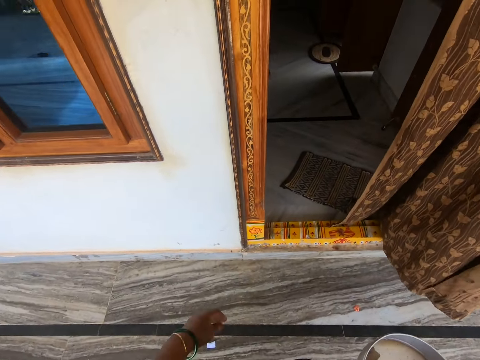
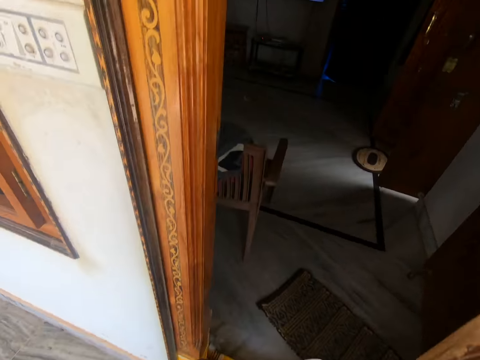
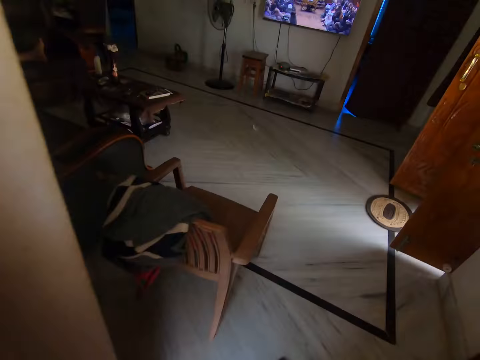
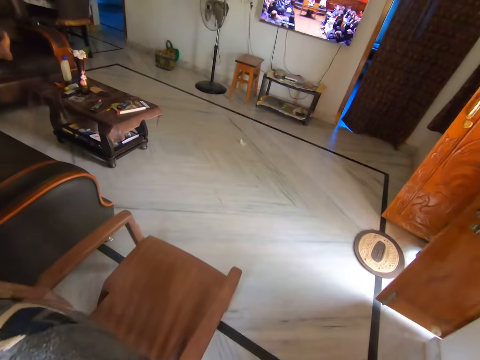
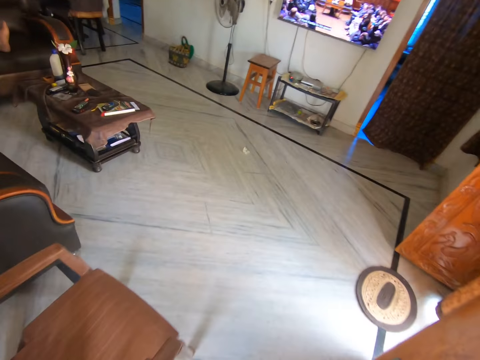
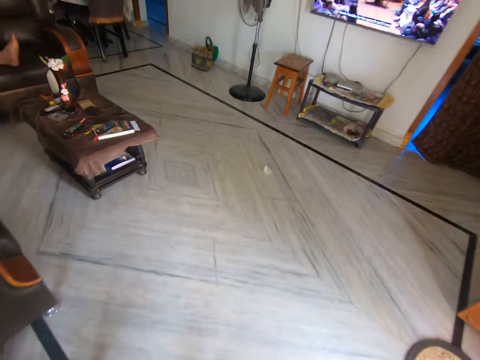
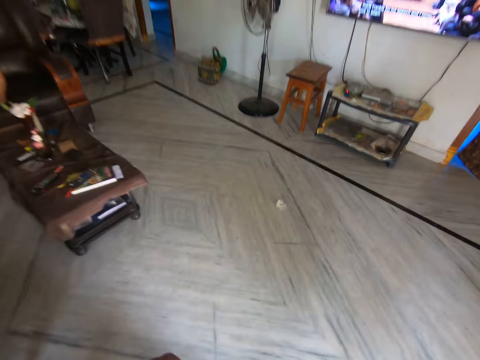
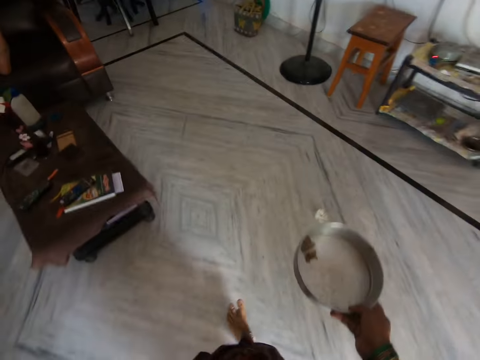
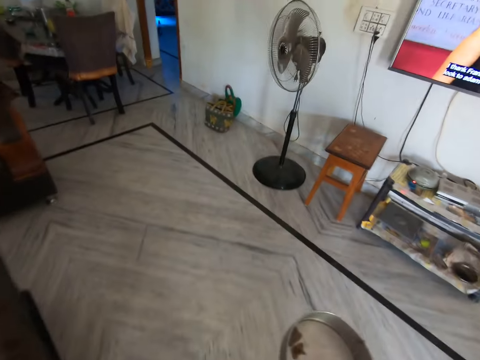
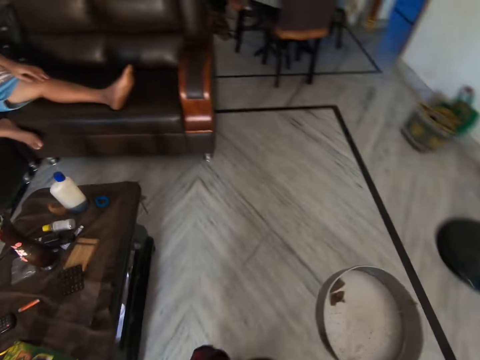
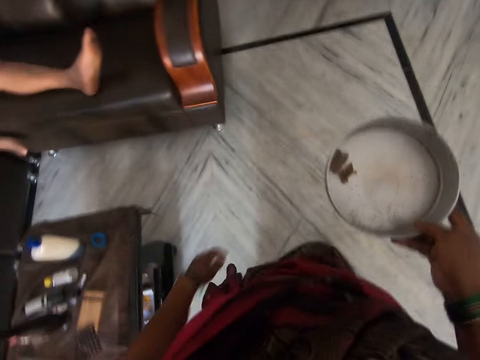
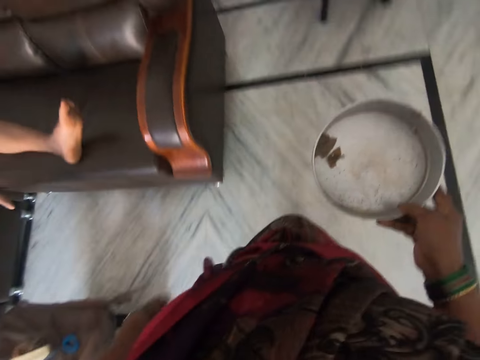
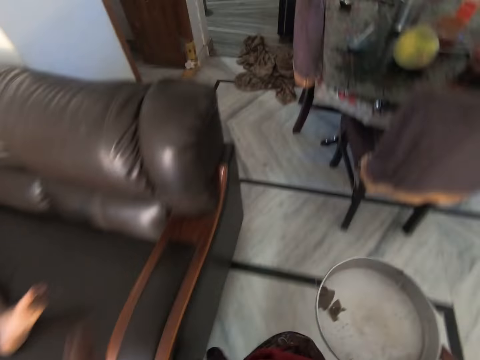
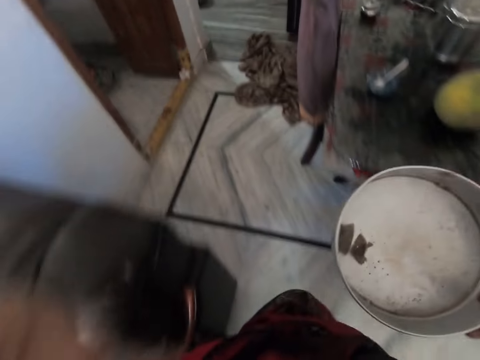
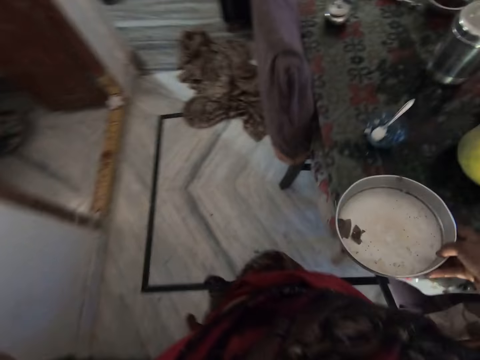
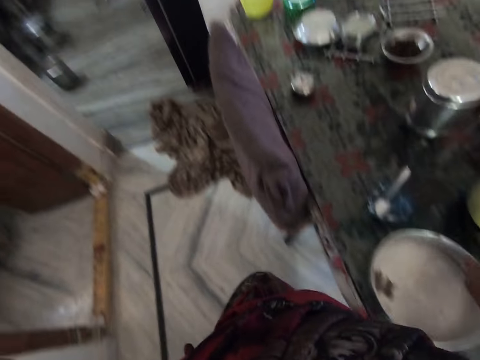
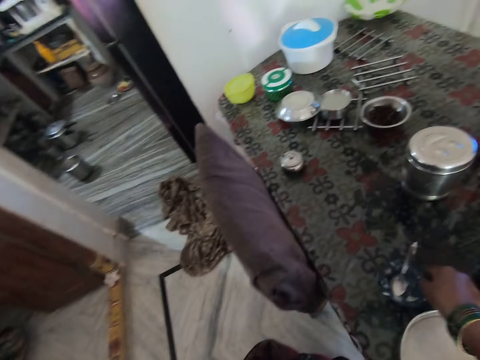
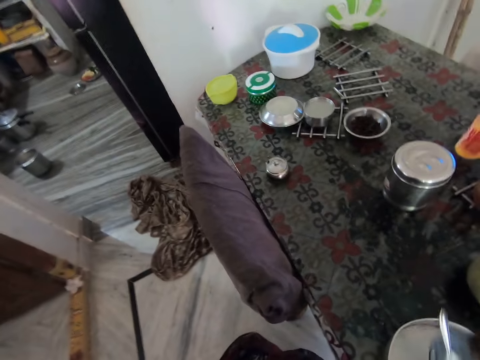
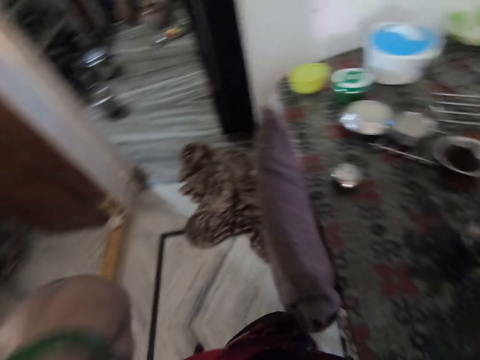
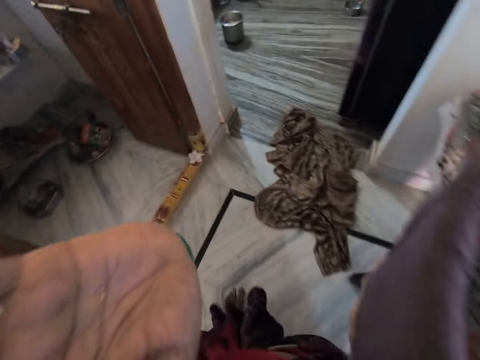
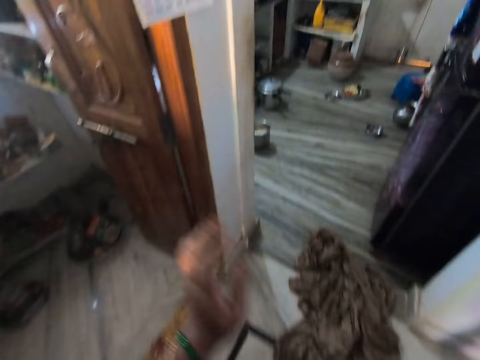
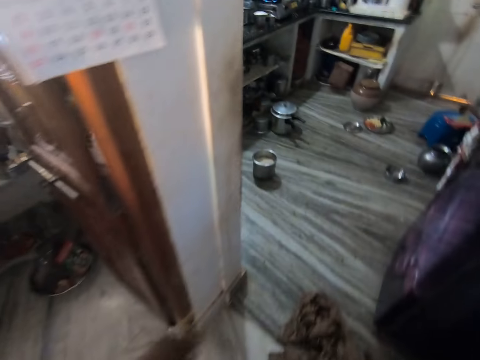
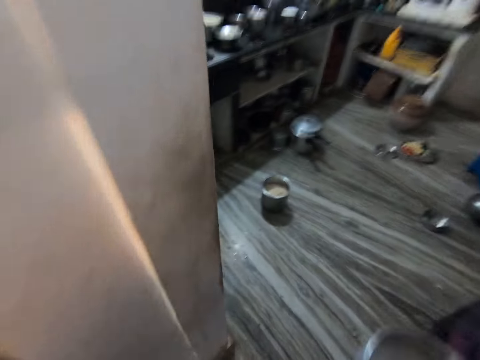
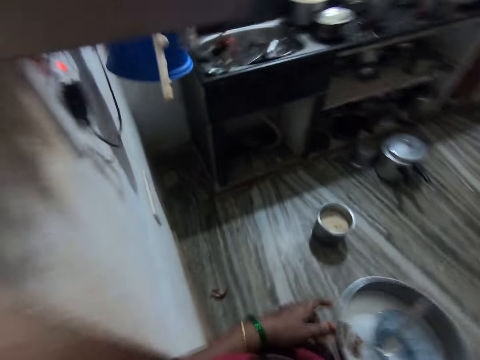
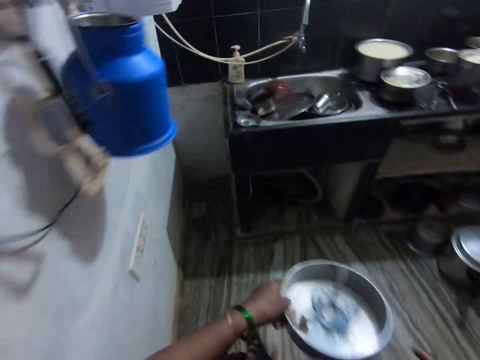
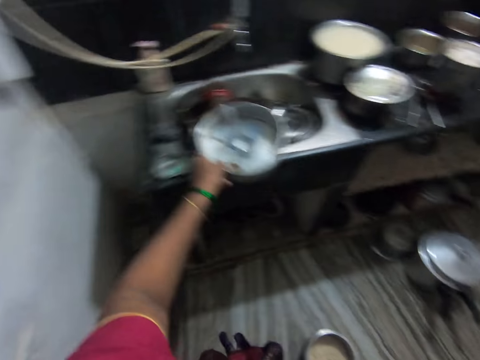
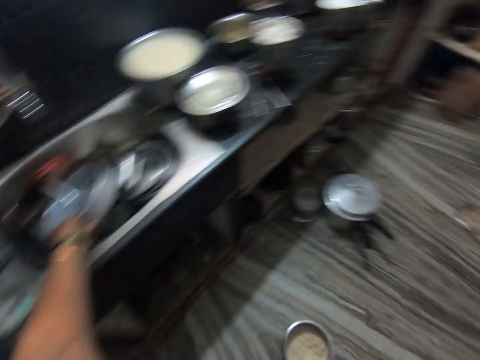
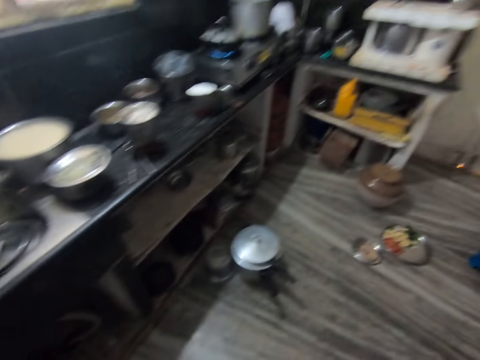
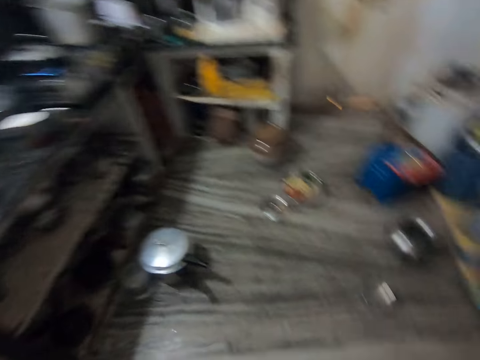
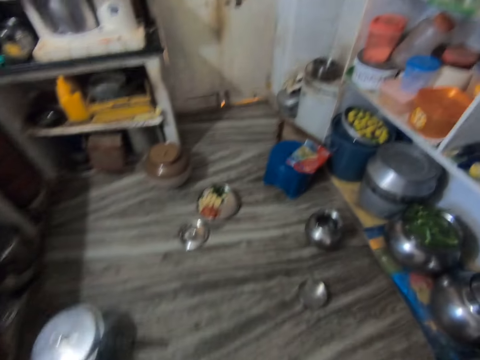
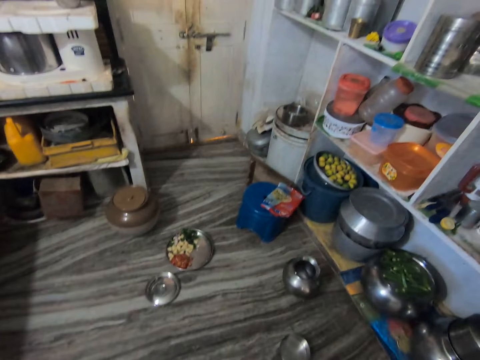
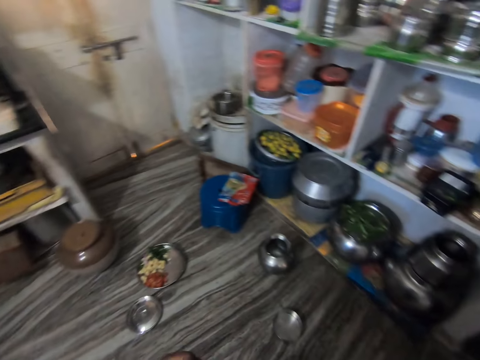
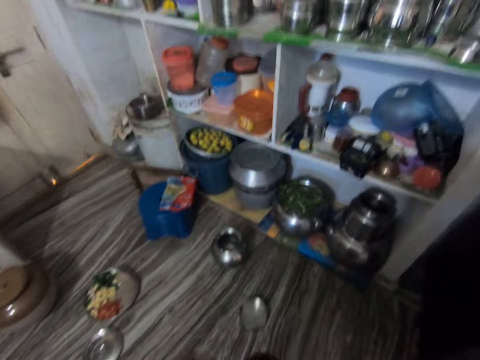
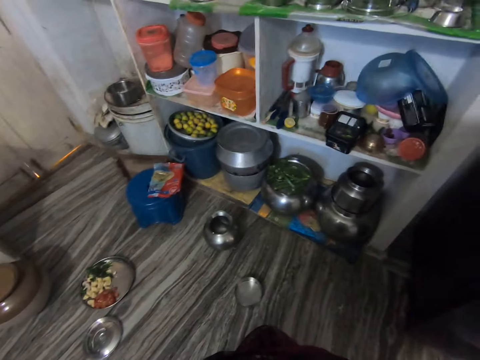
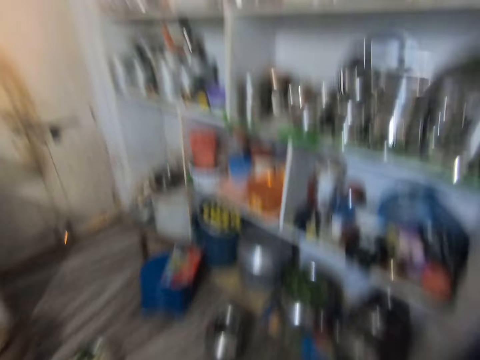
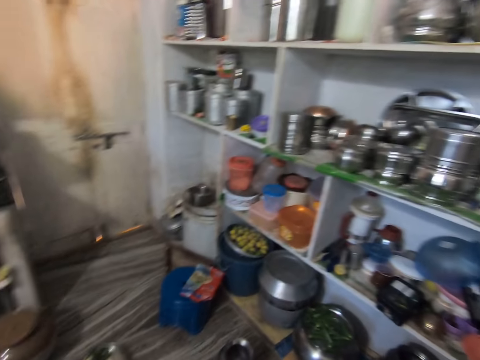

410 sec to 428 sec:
The camera wearer walks into a sitting room. Another person sits on the couch. The camera wearer raises her hand. She drops the pot on a dining table in the sitting room. She does something with her hand. She picks up a plate with a spoon on the dining table with her right hand and drops the plate inside the pot on the dining table. She lowers her hand. She walks into a kitchen with the pot with the plate in her hand. She holds the round tin in her left hand. She drops the pot with the plate inside the kitchen basin sink. She walks, stops, and looks around the kitchen.

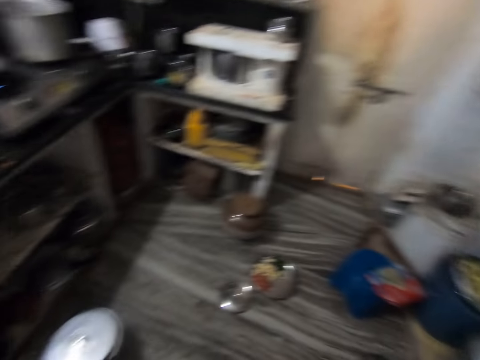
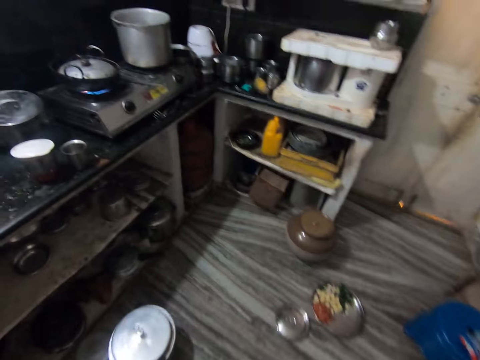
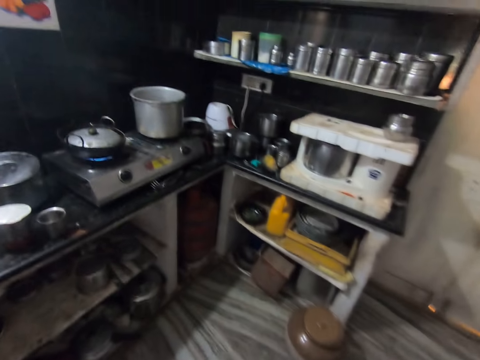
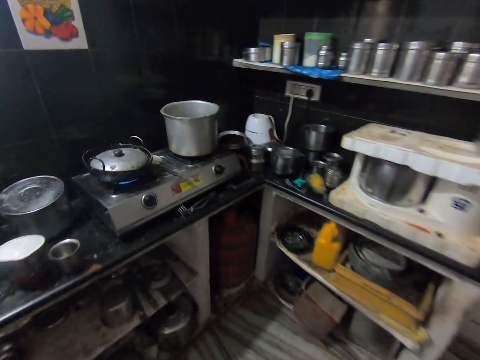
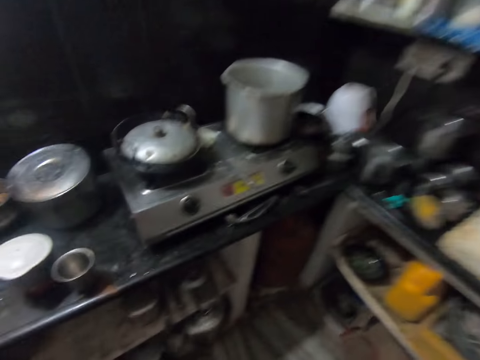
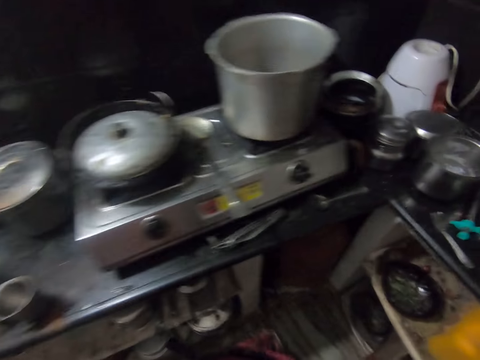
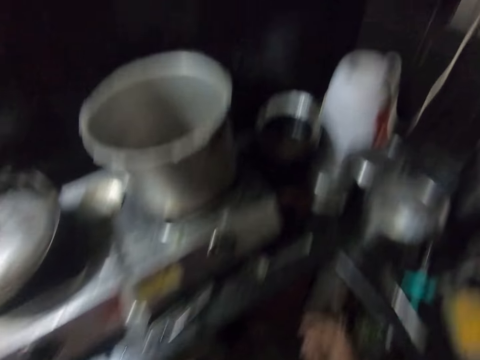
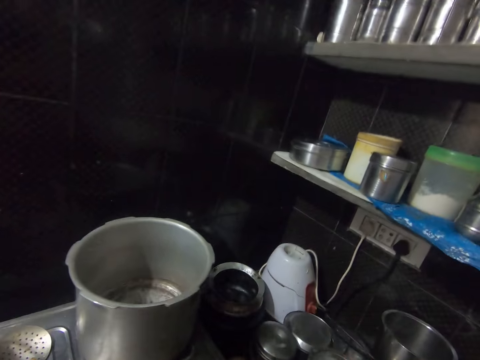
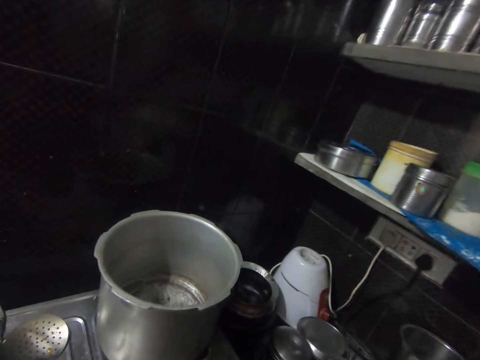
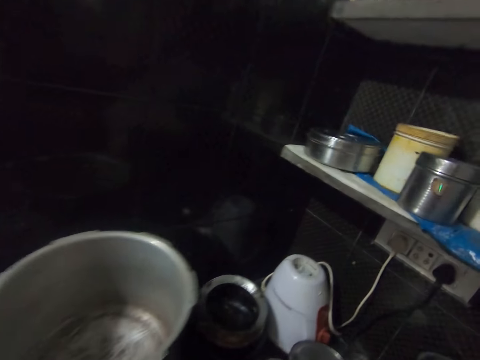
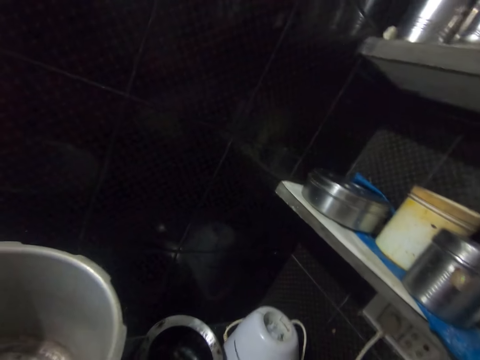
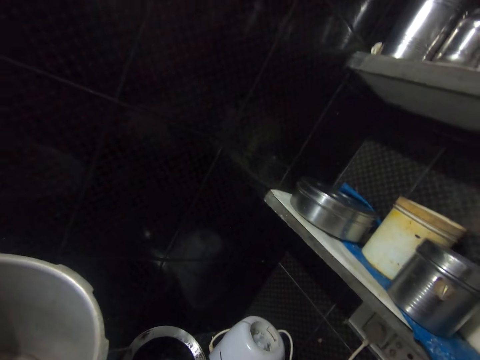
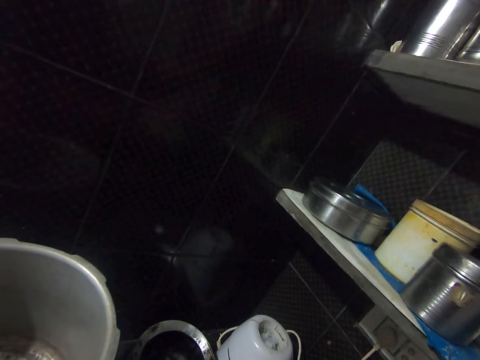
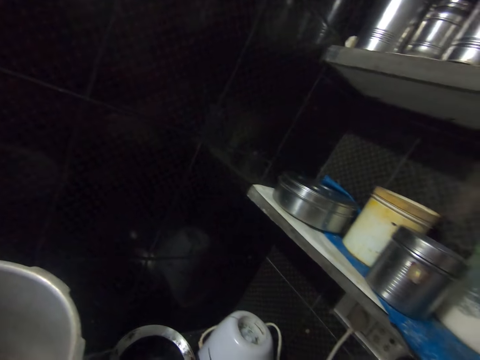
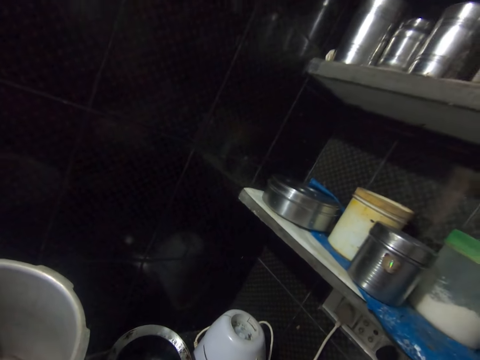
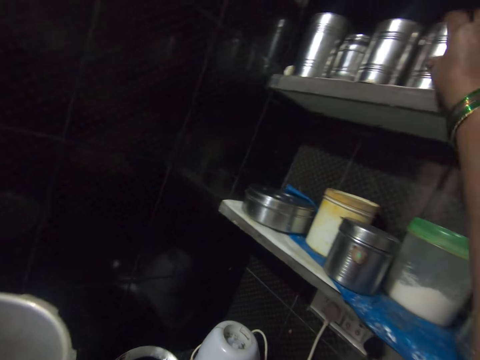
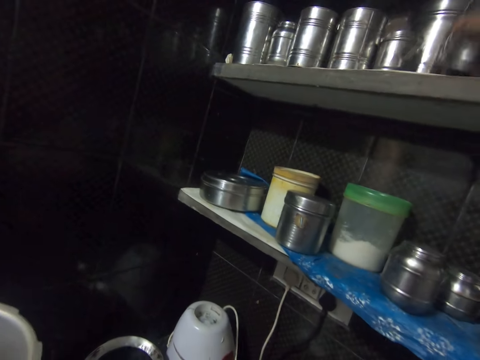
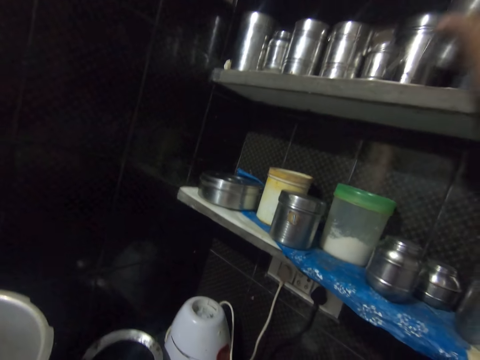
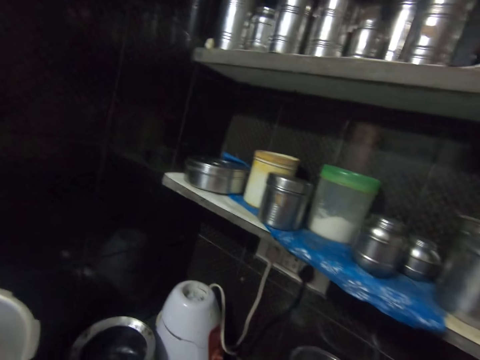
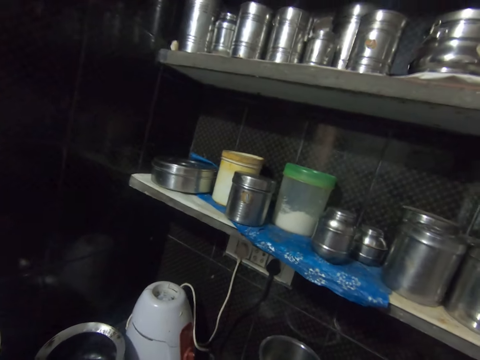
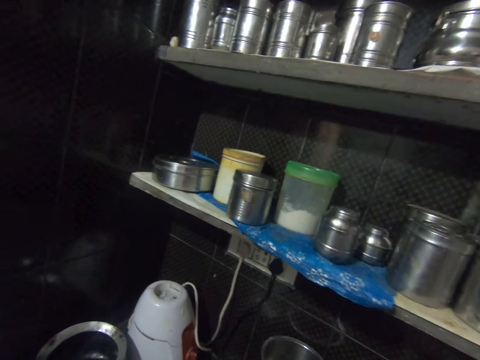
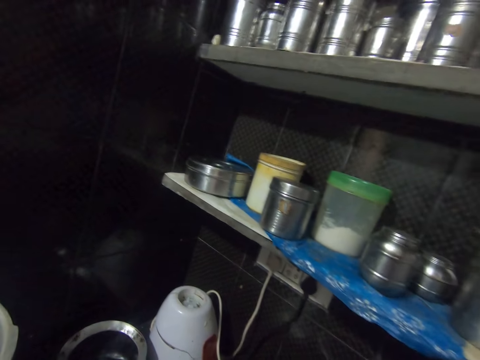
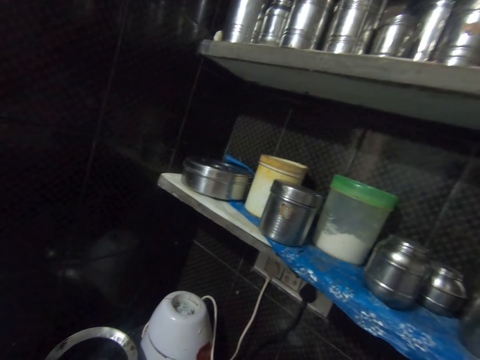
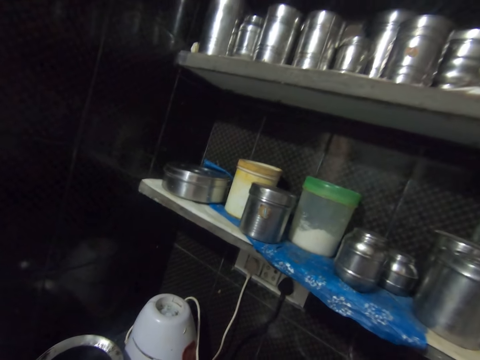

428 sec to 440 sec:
The camera wearer walks to the cooking area. She stops. She raises her hand to the shelf. She arranges some plates on a shelf in the kitchen. She lifts the stainless steel glass on the shelf. She places the stainless steel glass on the shelf. She lifts the stainless steel glass on the shelf. She places the stainless steel glass on the shelf. She looks around the shelf.
